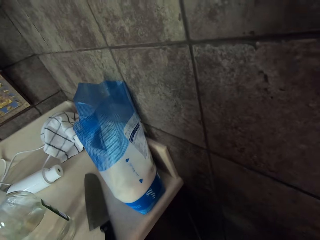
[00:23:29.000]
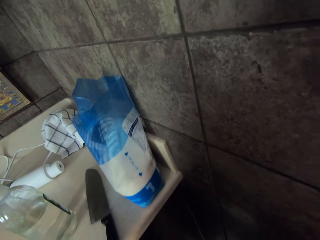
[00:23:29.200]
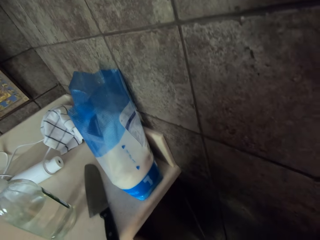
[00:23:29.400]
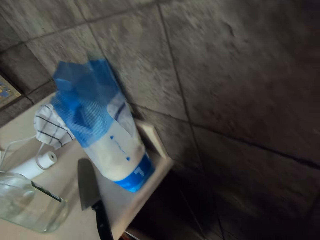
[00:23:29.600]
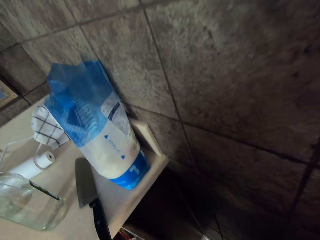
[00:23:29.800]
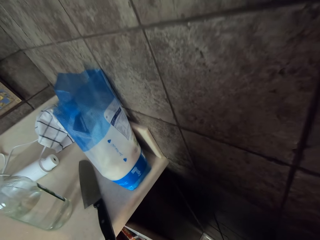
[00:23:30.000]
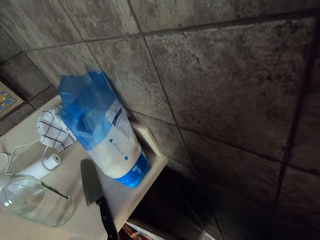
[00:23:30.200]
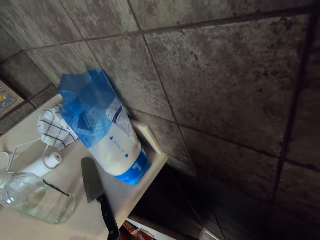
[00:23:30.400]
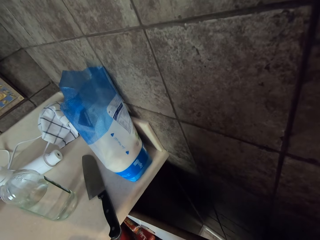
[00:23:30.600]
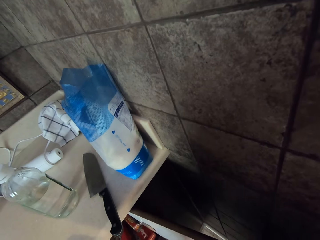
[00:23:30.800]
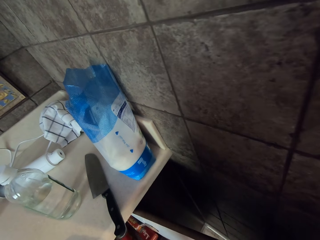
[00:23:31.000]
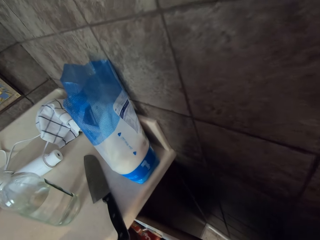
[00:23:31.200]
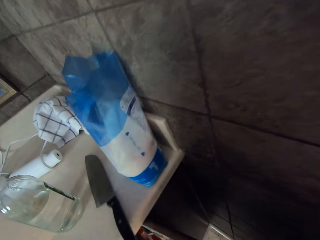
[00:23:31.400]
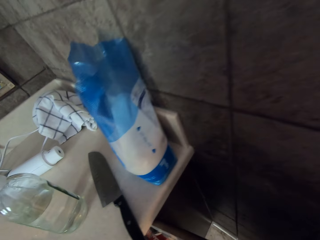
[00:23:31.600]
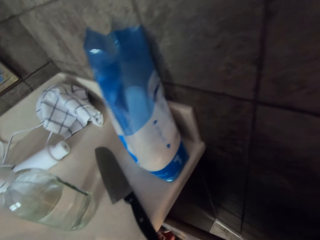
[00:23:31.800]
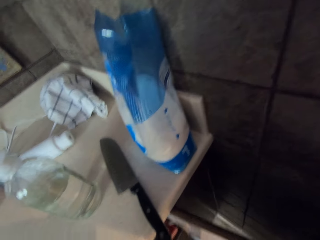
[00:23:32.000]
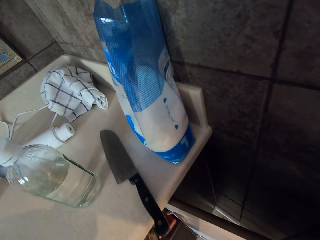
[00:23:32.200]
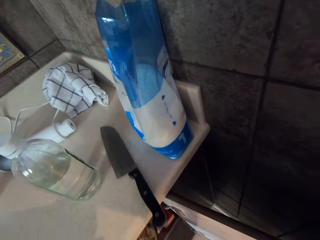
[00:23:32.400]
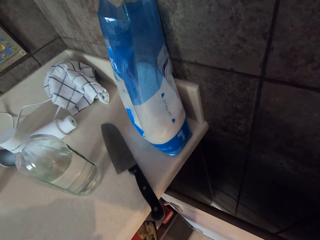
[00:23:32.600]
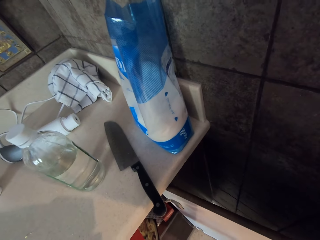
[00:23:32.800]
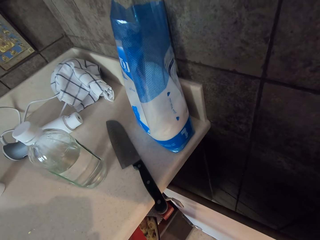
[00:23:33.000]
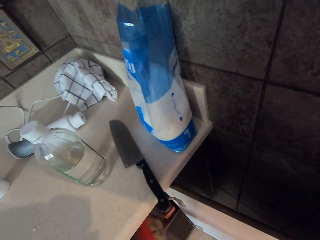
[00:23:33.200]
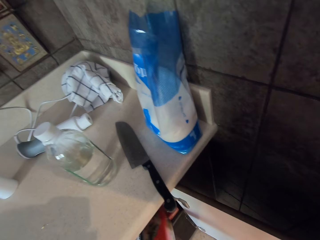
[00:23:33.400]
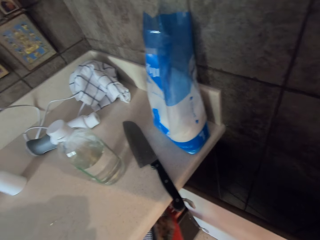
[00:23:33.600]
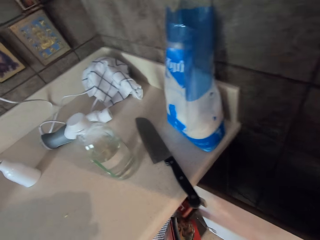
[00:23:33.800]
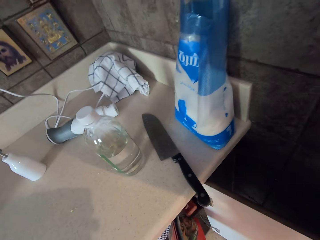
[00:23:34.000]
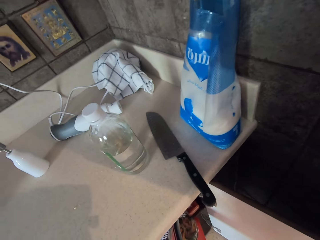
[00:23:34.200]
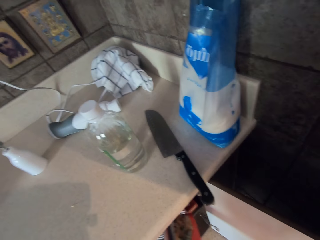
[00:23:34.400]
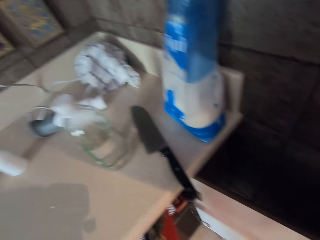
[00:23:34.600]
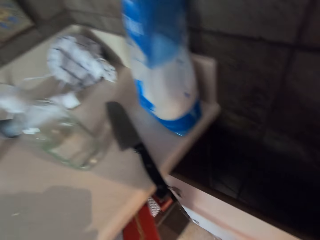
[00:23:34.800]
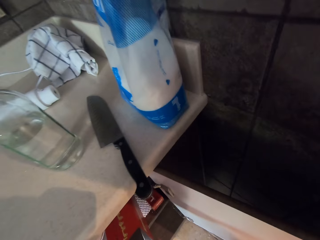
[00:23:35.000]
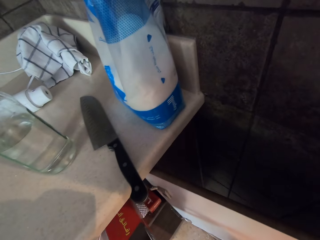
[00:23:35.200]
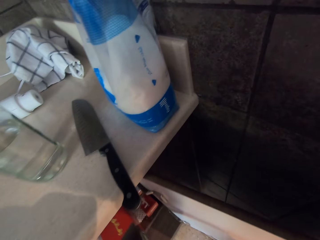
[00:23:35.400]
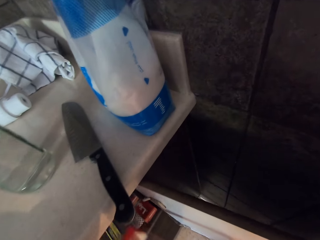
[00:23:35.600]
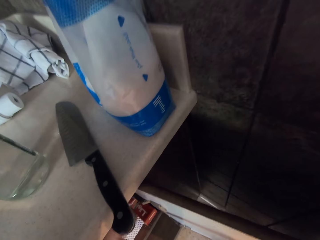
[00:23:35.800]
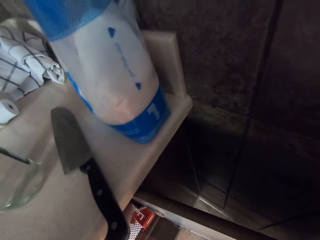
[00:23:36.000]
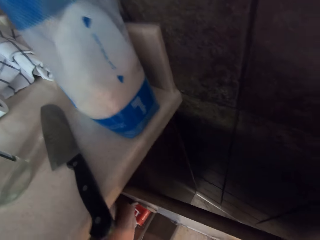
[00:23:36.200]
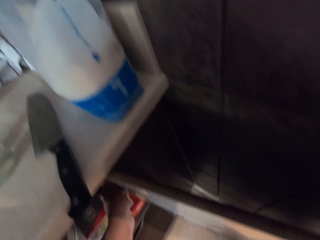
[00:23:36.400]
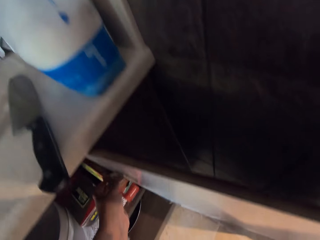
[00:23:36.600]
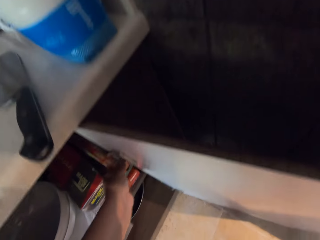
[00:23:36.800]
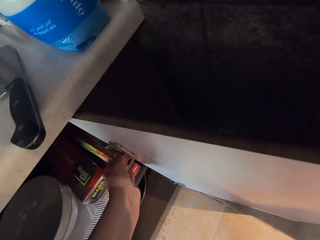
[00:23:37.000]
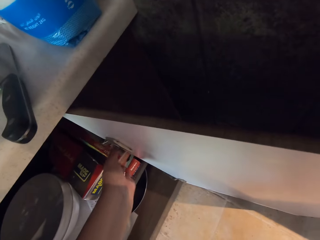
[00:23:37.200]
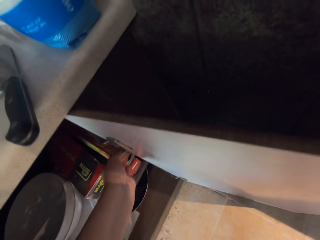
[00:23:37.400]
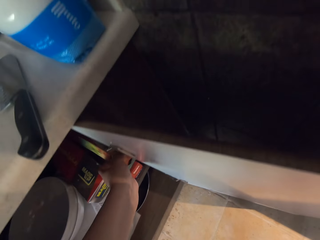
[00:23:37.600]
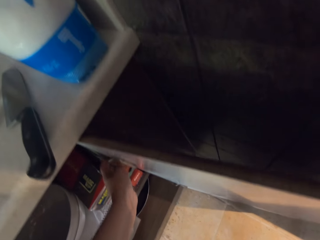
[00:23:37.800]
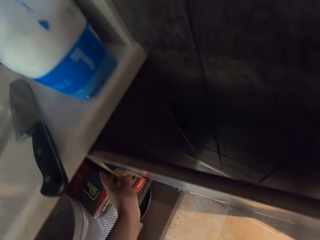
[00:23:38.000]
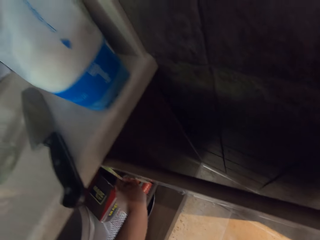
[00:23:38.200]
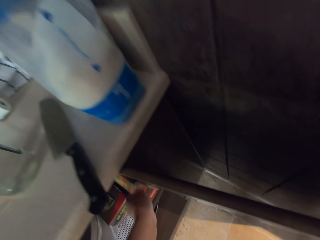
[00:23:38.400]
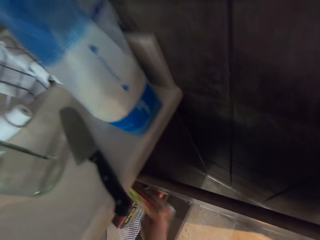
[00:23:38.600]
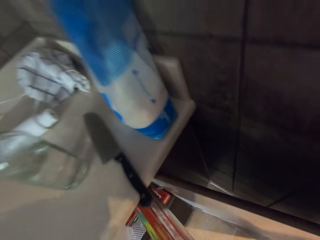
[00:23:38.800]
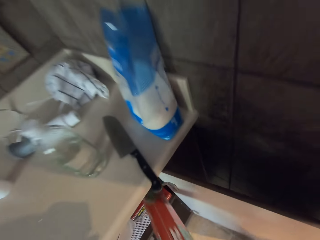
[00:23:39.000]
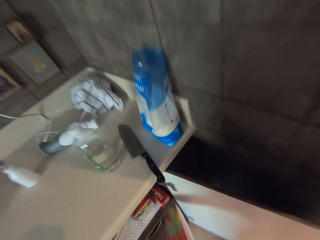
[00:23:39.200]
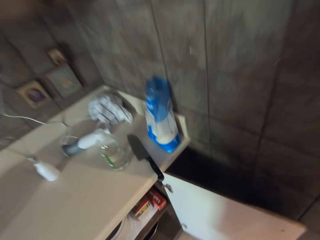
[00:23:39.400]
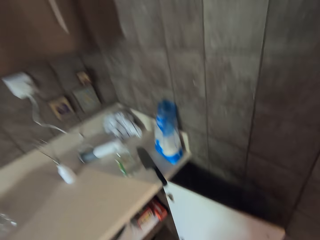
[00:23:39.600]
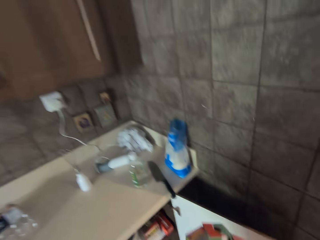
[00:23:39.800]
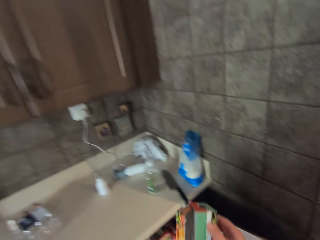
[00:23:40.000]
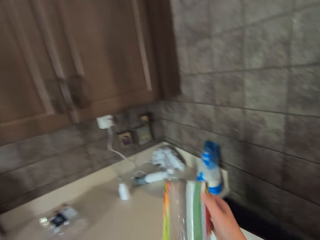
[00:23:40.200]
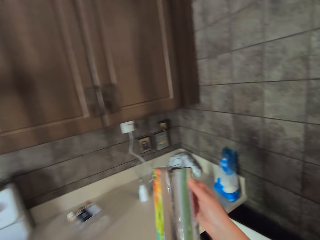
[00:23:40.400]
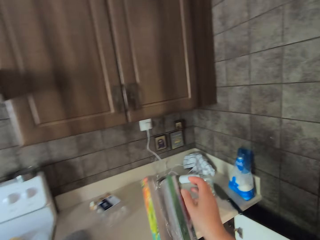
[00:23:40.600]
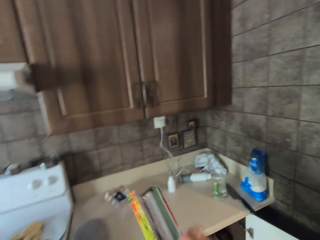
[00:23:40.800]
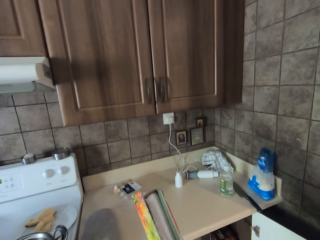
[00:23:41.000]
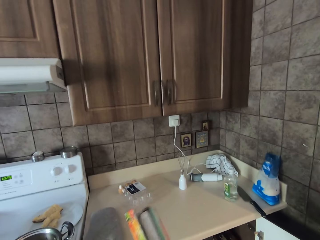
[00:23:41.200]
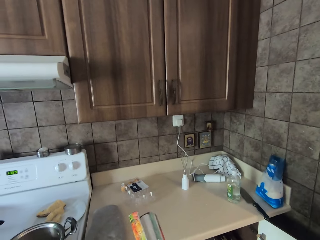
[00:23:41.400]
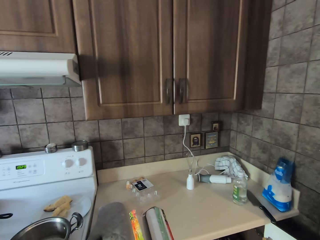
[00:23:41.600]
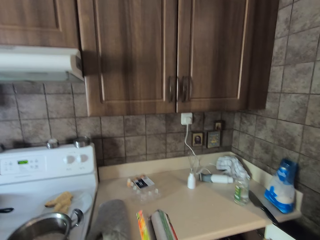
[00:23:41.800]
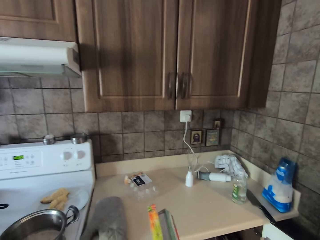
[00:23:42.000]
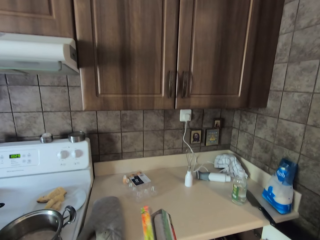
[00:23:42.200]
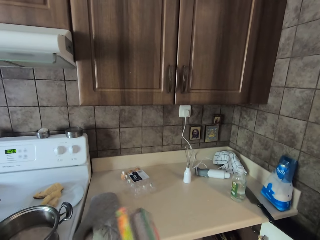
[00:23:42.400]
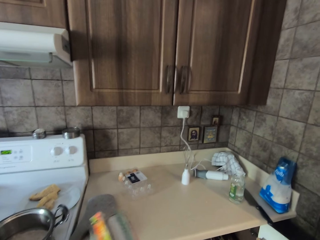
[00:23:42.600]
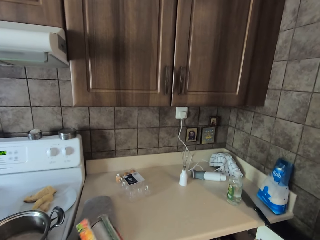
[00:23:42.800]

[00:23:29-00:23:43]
The camera wearer opens a cupboard door. They pick up cling film. They return the cling film. They pick up the cling film. They open the cling film box.

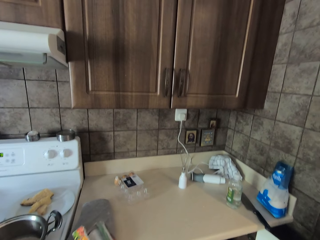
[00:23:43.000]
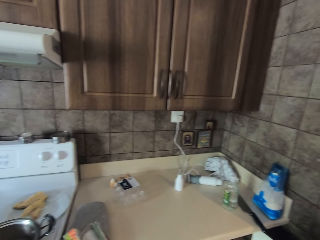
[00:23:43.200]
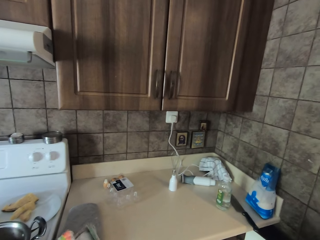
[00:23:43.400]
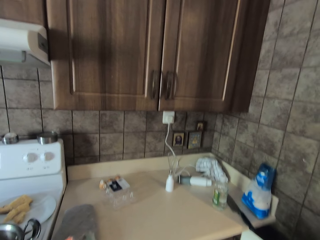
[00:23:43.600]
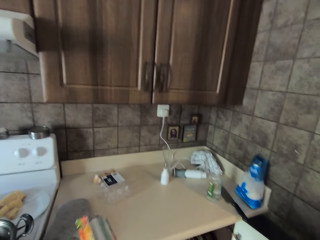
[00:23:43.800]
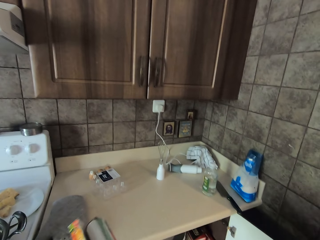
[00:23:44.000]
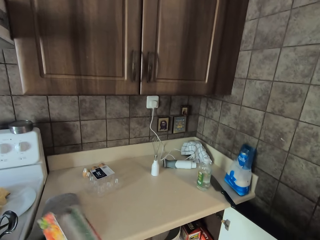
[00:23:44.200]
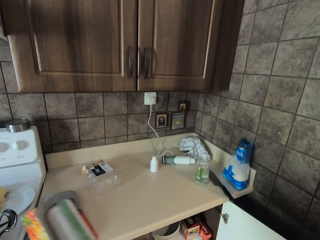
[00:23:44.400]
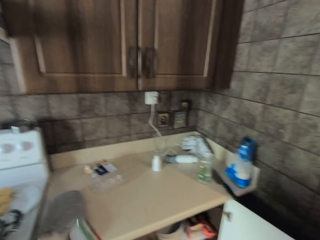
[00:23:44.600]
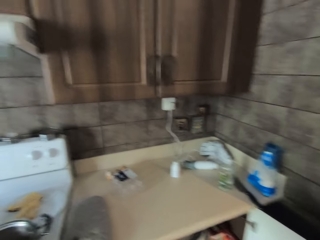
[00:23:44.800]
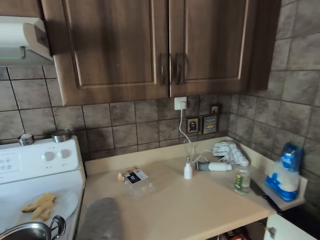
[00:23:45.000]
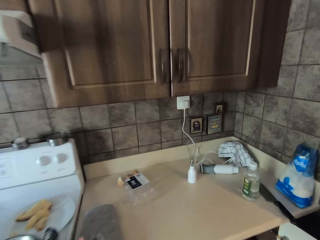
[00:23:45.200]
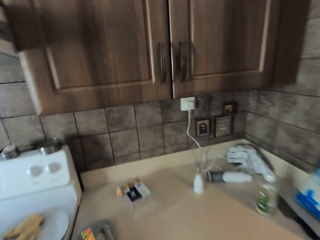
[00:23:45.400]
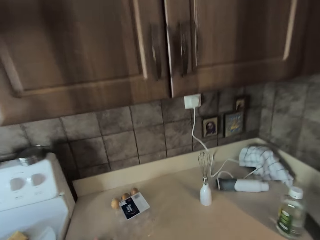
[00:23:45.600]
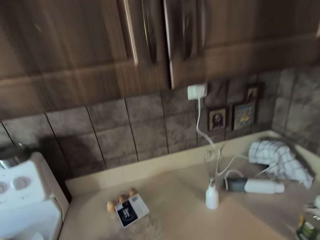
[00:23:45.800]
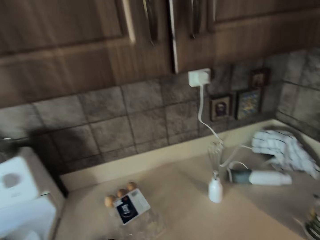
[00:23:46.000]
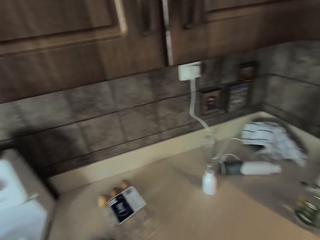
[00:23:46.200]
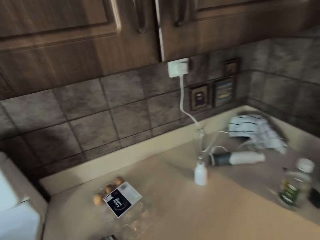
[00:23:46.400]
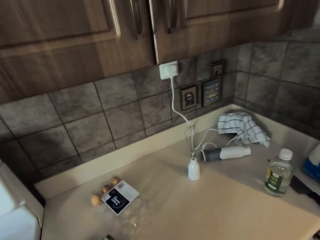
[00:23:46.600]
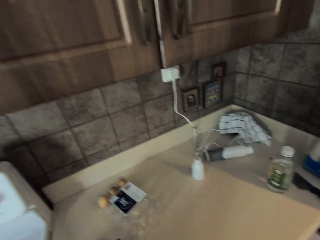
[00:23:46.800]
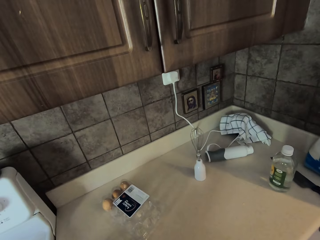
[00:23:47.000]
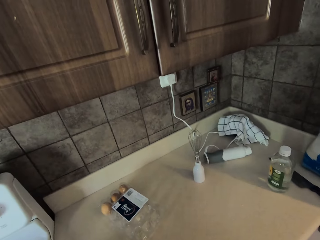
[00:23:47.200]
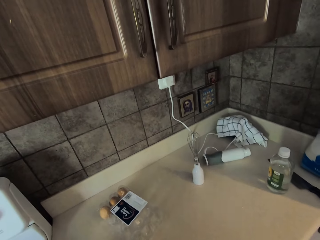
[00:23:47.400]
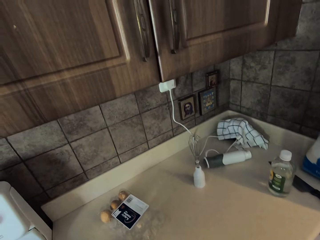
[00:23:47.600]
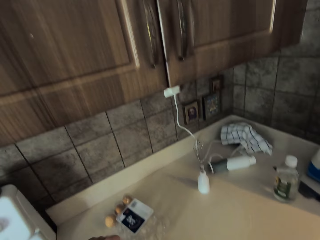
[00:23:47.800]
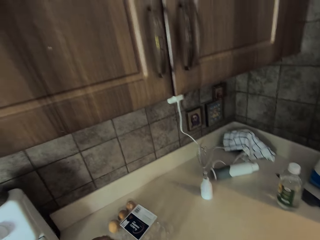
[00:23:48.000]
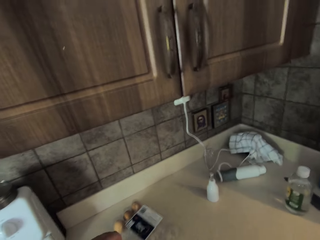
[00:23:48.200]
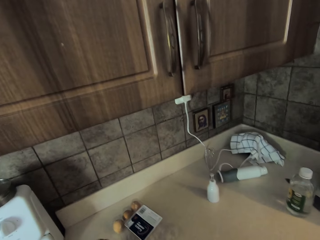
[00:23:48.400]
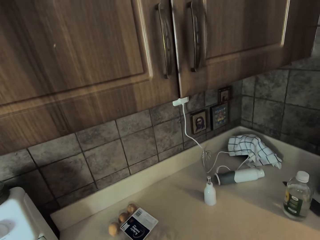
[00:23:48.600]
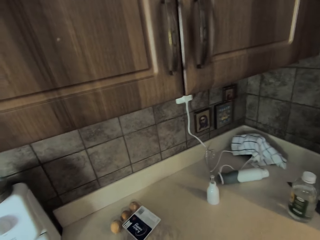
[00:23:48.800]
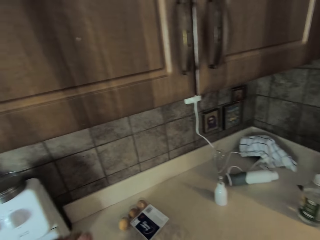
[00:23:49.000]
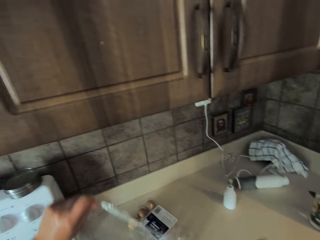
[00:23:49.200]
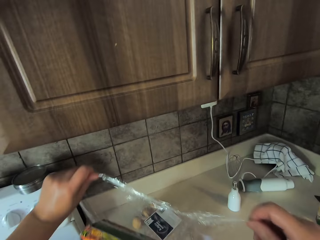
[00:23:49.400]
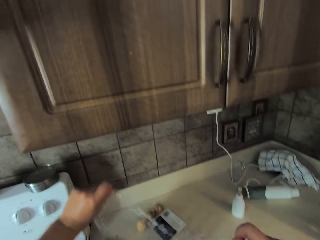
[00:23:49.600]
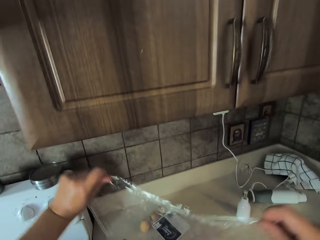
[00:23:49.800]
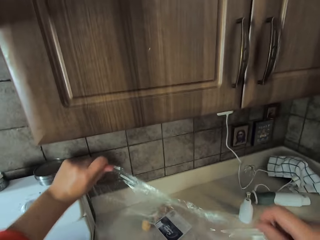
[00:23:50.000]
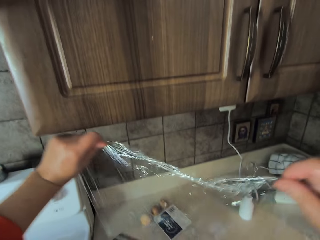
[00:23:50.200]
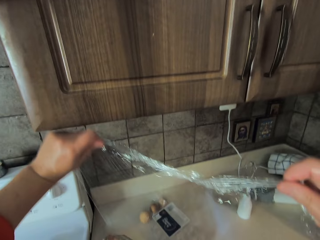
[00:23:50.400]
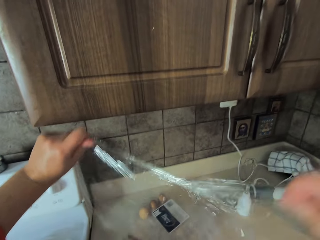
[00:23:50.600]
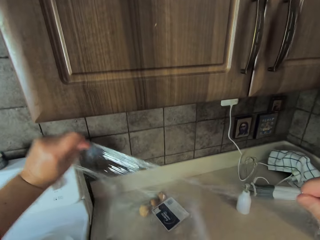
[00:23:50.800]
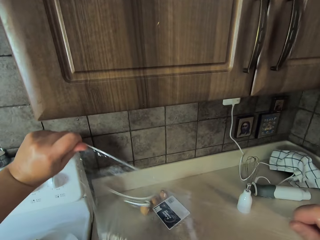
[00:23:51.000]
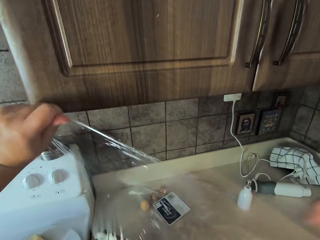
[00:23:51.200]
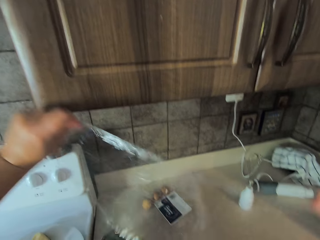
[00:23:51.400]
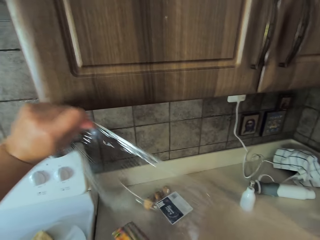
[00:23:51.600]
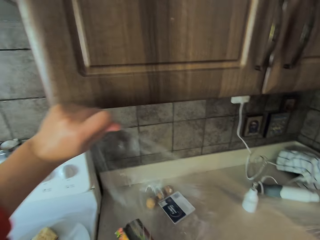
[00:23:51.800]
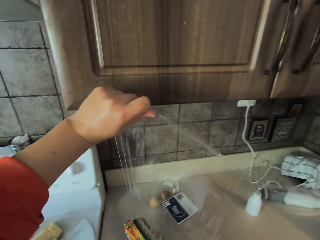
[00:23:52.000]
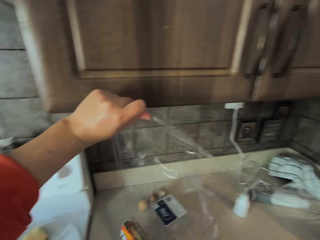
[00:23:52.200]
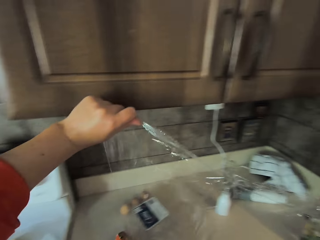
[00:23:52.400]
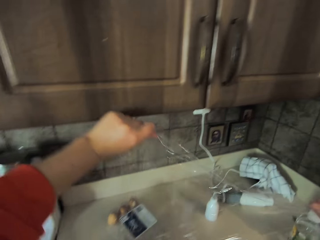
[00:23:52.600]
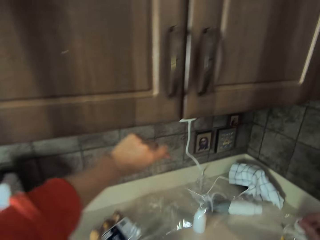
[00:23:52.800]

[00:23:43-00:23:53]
The camera wearer carries the cling film. They move around. They unfold the cling film. They pull up a nylon paper cover.
